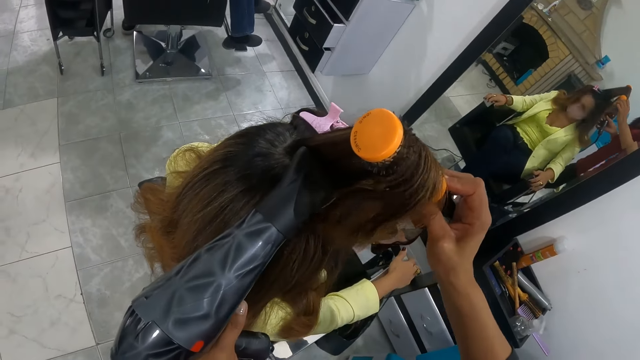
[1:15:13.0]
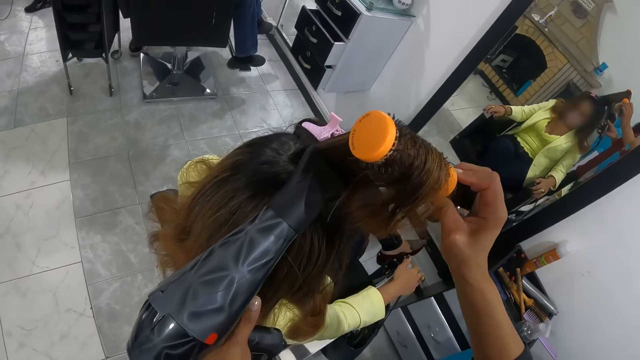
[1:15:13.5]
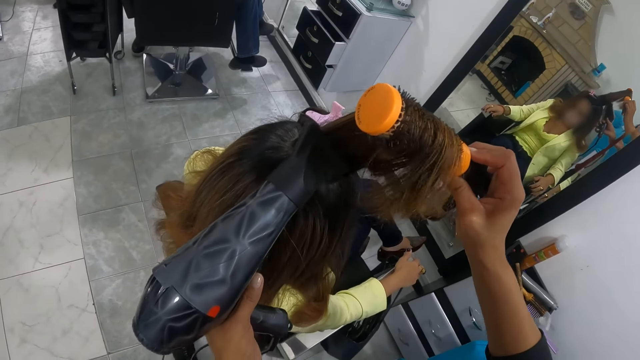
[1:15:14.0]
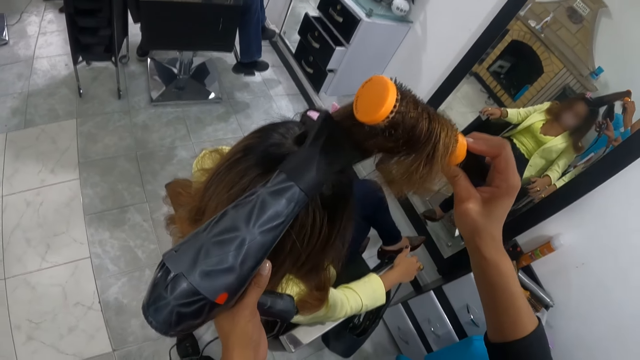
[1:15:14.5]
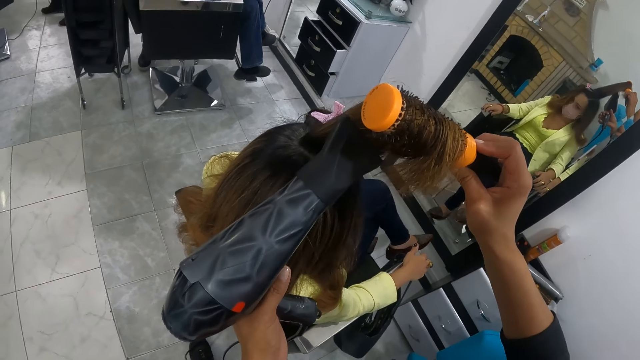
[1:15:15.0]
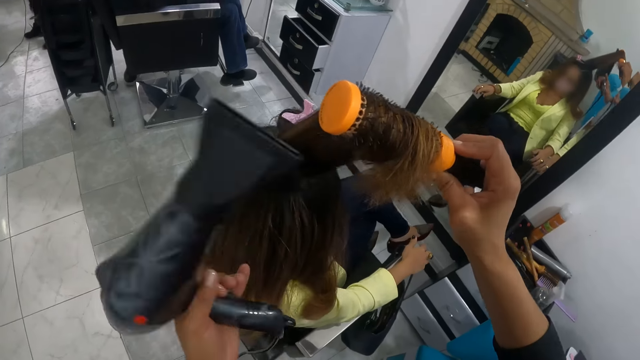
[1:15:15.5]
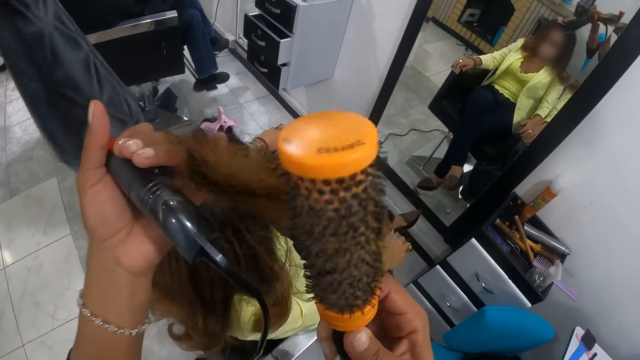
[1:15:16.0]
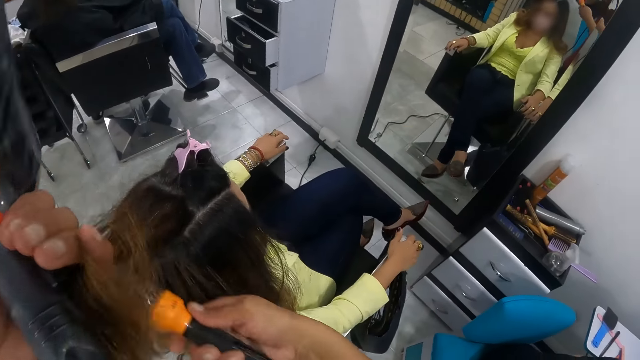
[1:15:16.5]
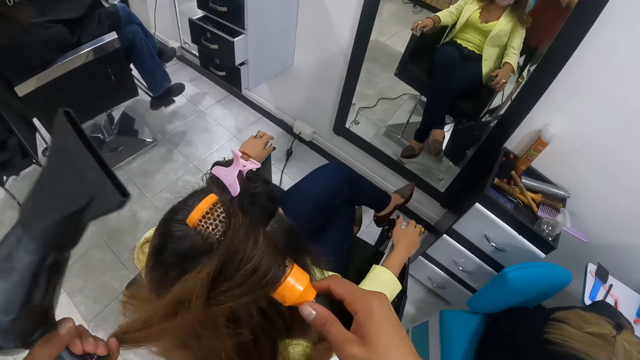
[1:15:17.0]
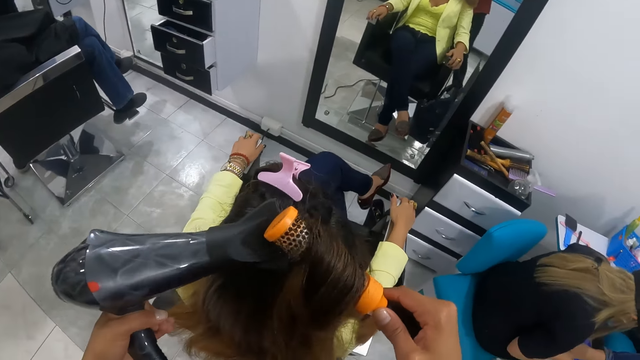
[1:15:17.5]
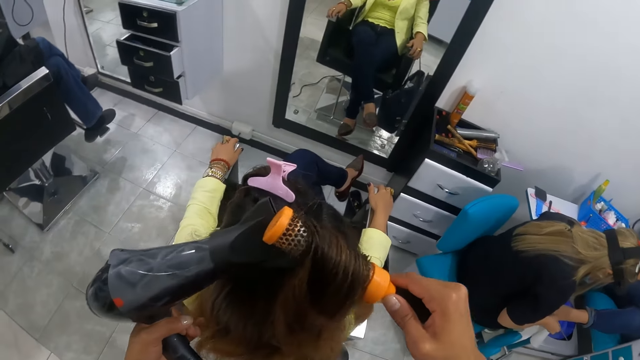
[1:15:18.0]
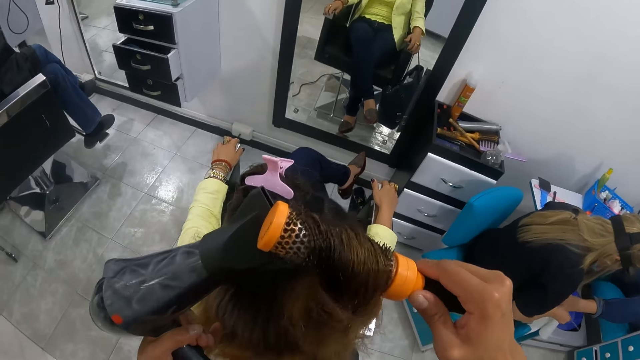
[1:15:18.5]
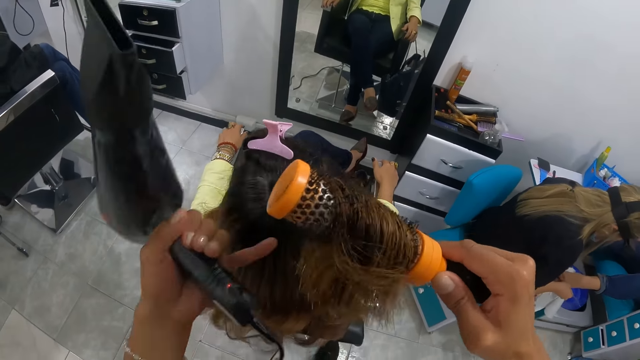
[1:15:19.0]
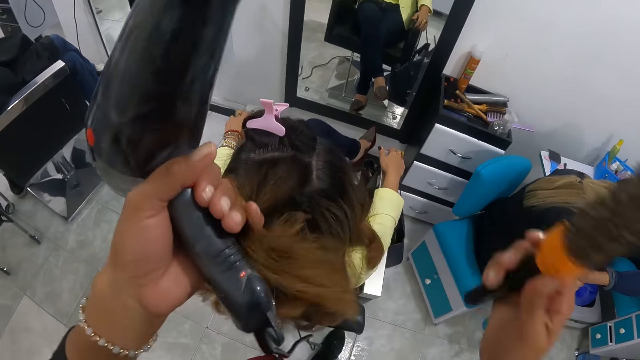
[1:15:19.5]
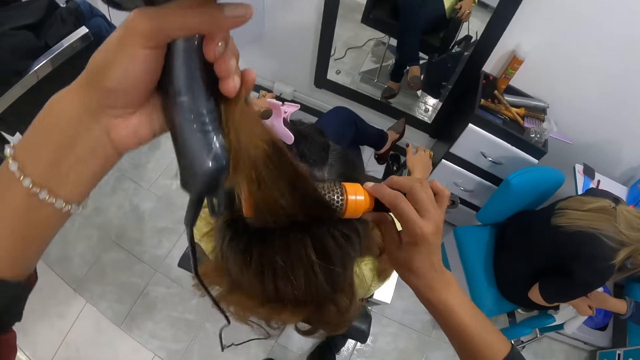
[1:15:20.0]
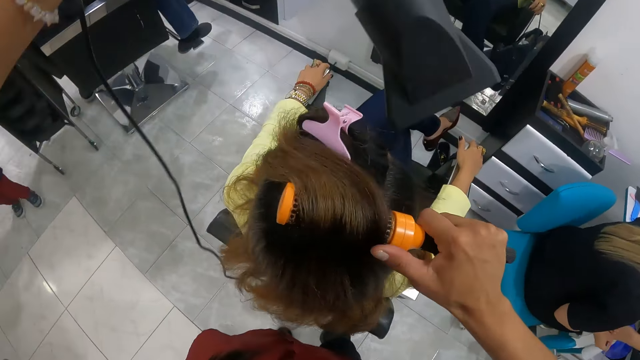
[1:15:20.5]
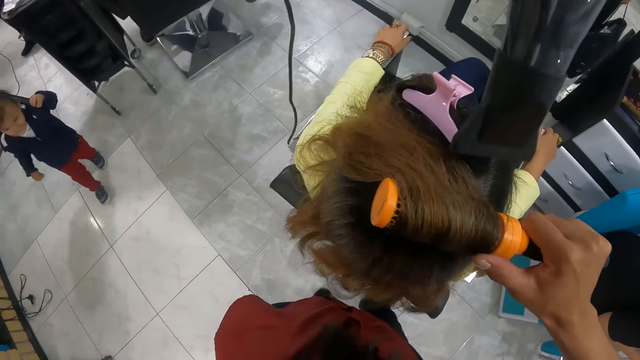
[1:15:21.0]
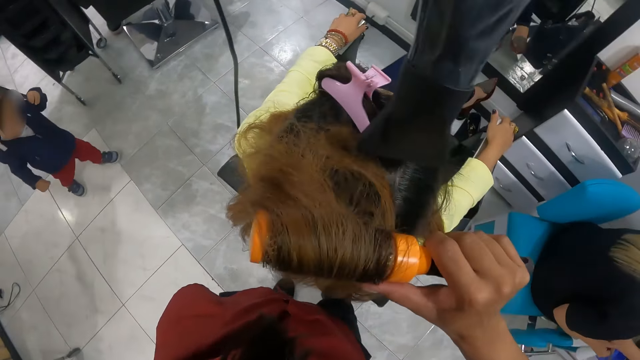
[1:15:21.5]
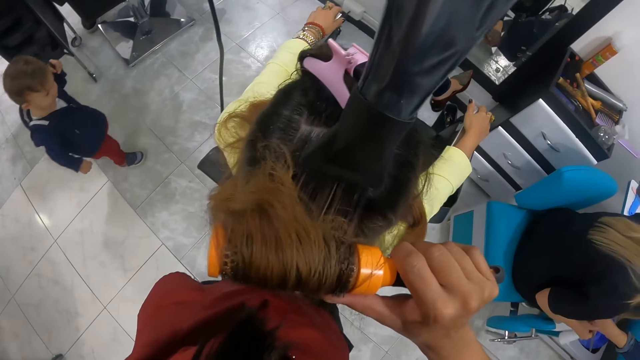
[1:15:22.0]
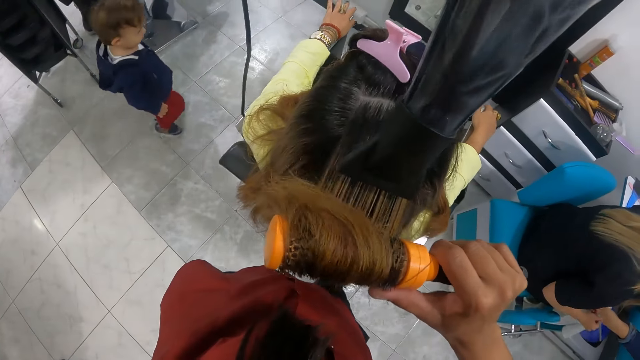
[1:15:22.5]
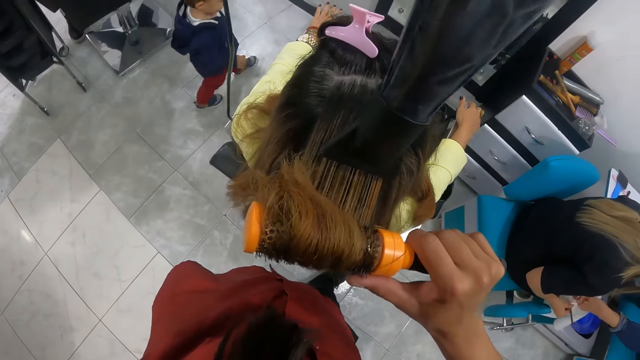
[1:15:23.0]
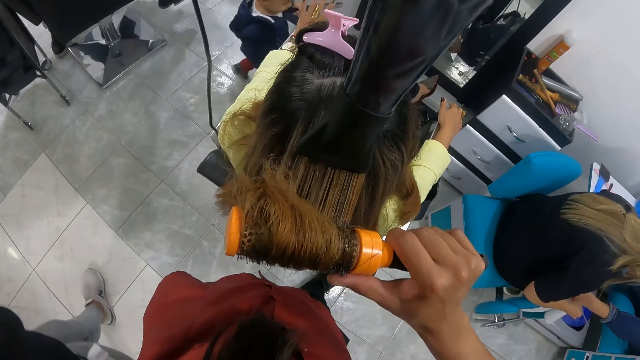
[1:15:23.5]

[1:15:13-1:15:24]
The camera wearer dries the woman's hair with the hair dryer in her left hand. She holds the woman's hair with her left hand. She rolls the woman's hair with the roller brush in her right hand. She dries the woman's hair with the hair dryer in her left hand. She holds the woman's hair with her left hand. She rolls the woman's hair with the roller brush in her right hand. She dries the woman's hair with the hair dryer in her left hand. The baby walks towards the woman.

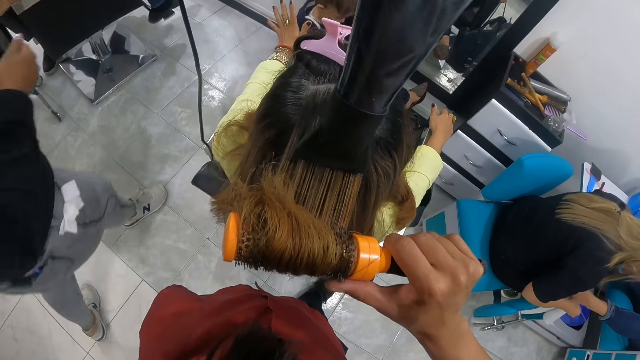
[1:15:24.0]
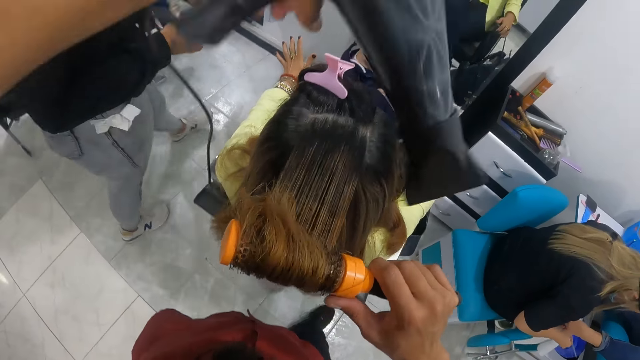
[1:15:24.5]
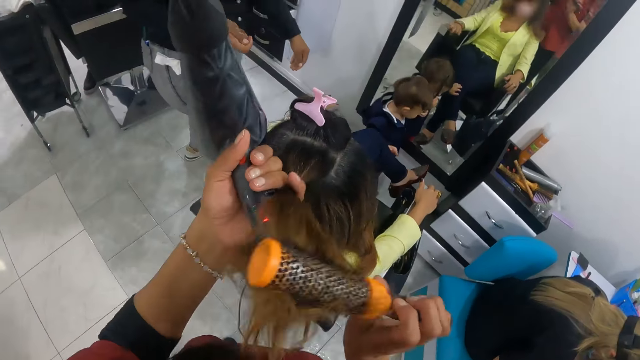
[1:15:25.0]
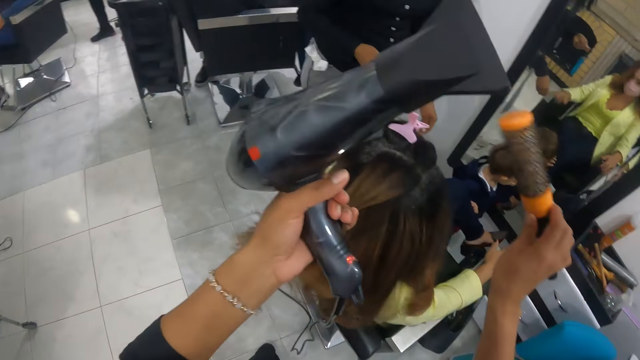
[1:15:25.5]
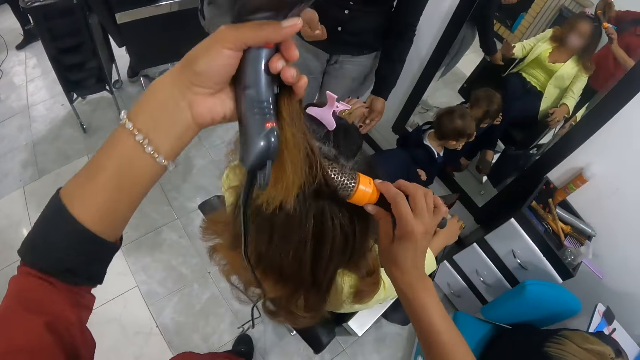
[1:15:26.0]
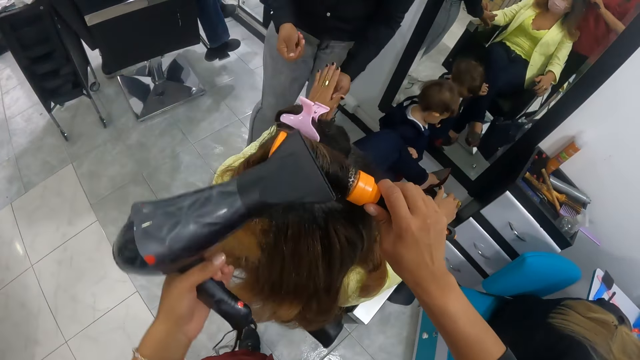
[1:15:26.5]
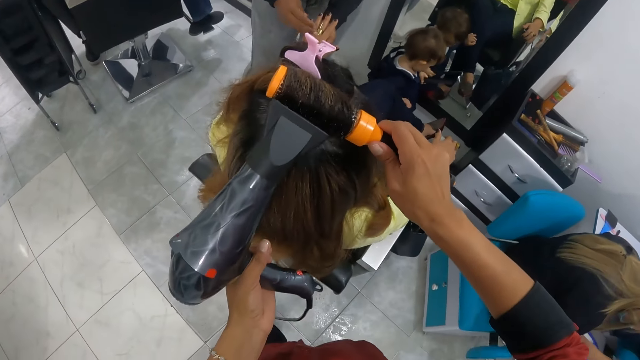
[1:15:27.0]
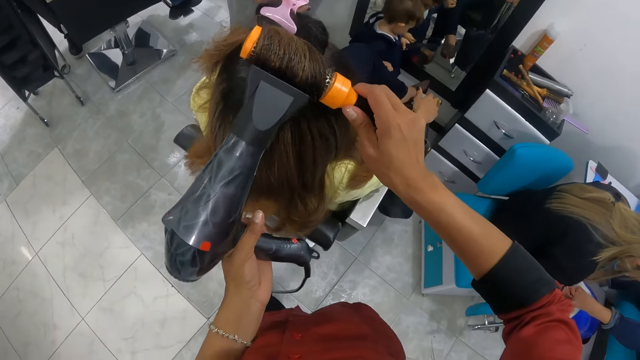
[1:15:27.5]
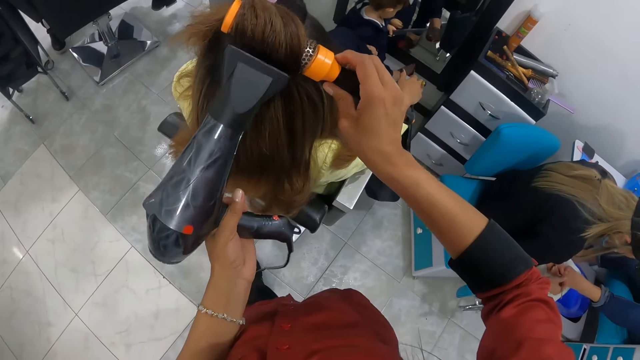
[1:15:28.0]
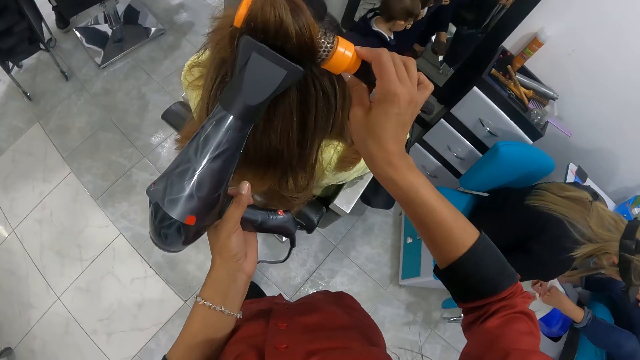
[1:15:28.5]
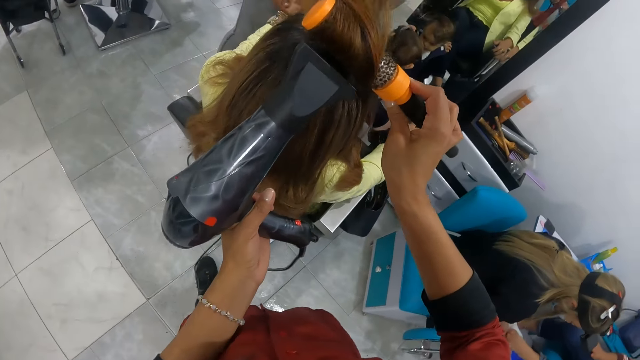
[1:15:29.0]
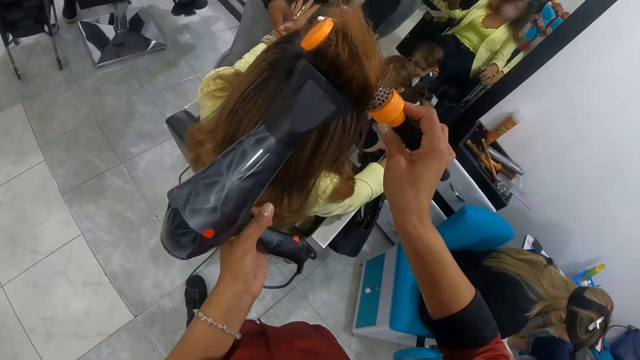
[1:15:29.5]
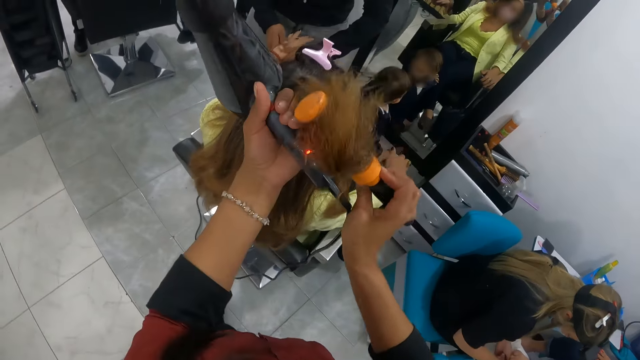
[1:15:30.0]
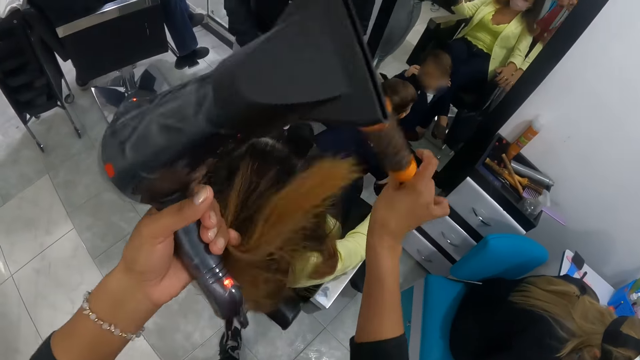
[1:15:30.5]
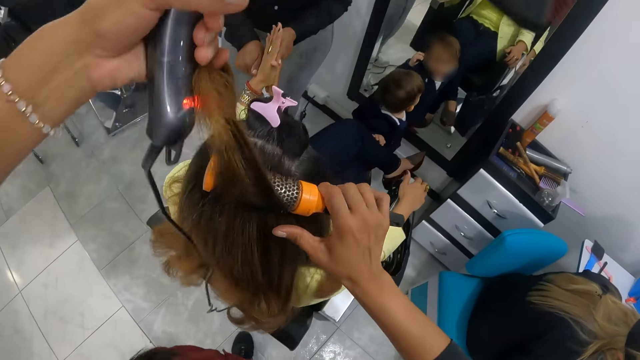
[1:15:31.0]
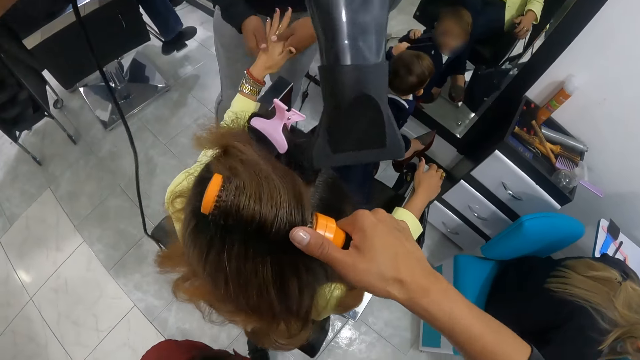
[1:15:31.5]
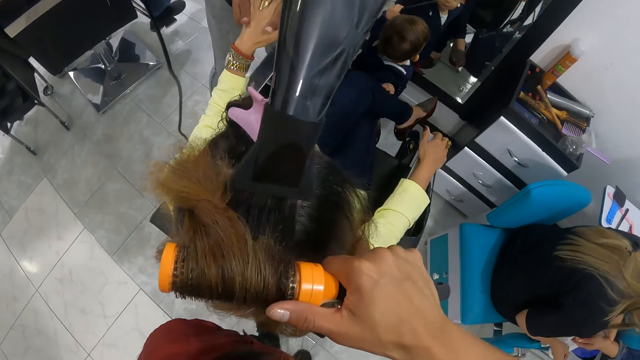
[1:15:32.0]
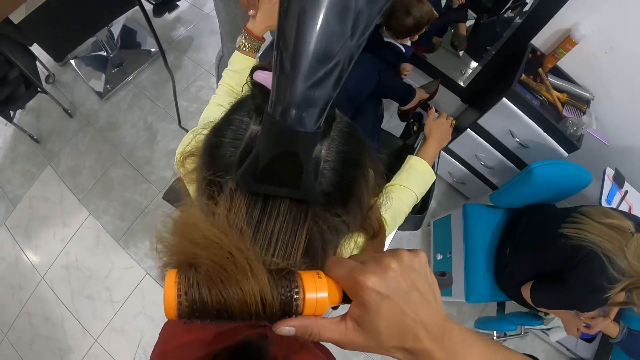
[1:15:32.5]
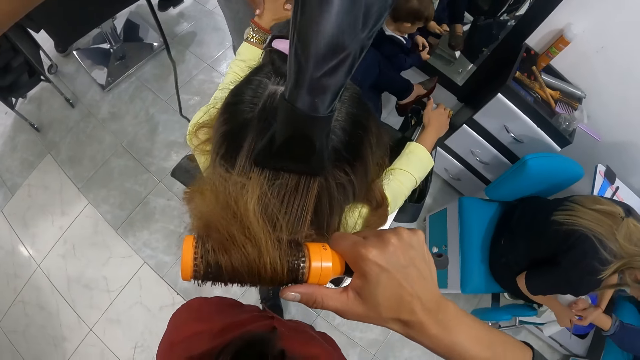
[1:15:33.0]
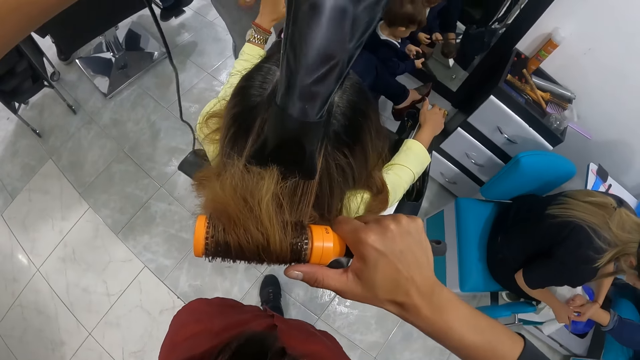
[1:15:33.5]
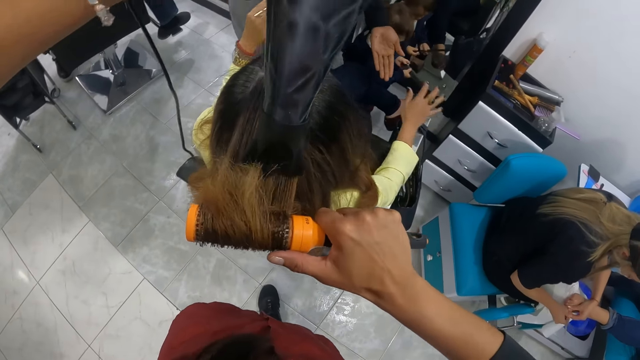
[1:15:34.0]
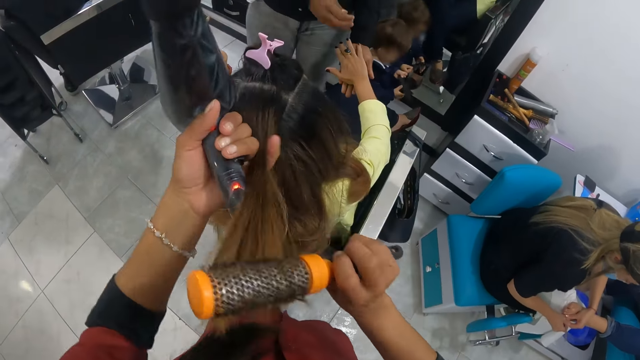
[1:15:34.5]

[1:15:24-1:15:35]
Another woman walks past the camera wearer. The camera wearer holds the woman's hair with her left hand. She rolls the woman's hair with the roller brush in her right hand. The other woman holds the woman's fingers with her left hand. The camera wearer dries the woman's hair with the hair dryer in her left hand. She holds the woman's hair with her left hand. She rolls the woman's hair with the roller brush in her right hand. The other woman massages the woman's left hand with both hands. The camera wearer dries the woman's hair with the hair dryer in her left hand.
